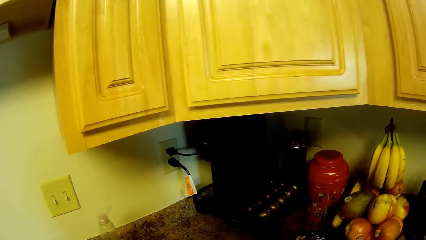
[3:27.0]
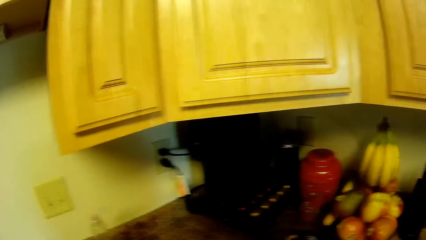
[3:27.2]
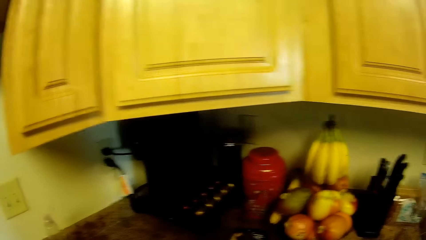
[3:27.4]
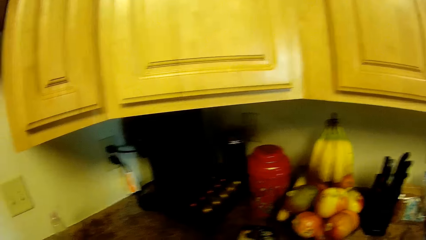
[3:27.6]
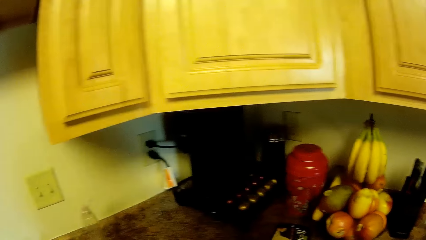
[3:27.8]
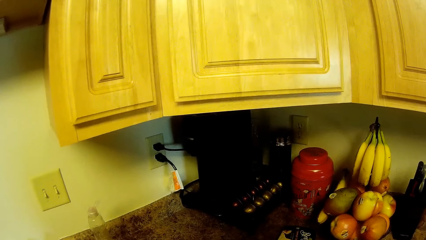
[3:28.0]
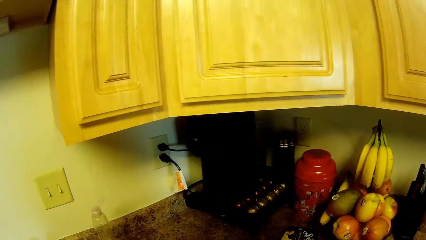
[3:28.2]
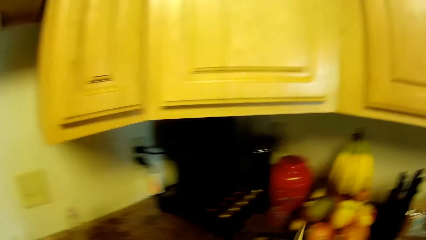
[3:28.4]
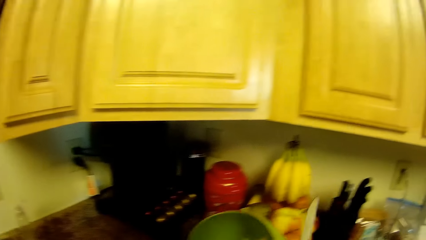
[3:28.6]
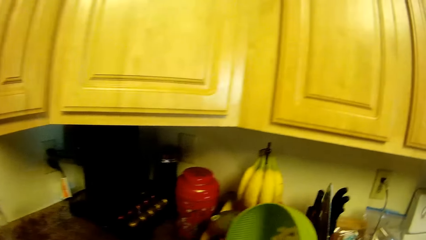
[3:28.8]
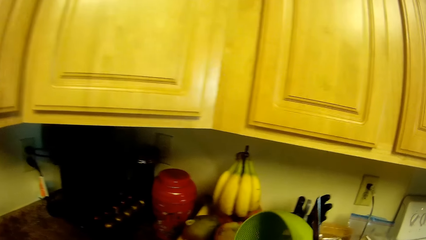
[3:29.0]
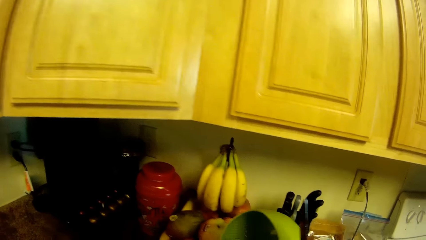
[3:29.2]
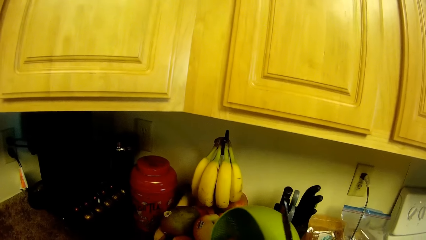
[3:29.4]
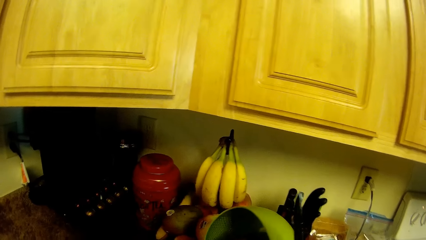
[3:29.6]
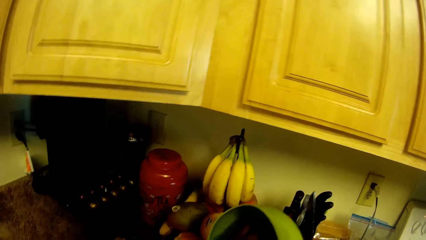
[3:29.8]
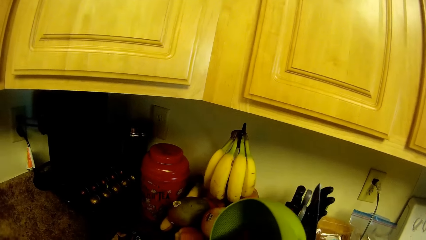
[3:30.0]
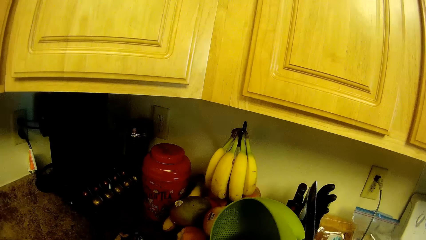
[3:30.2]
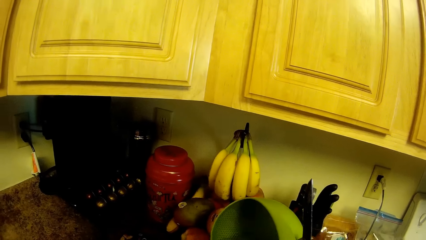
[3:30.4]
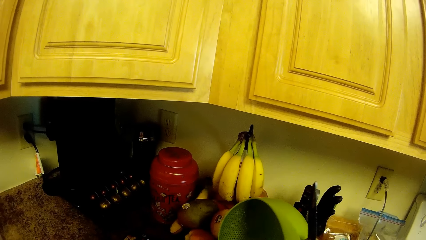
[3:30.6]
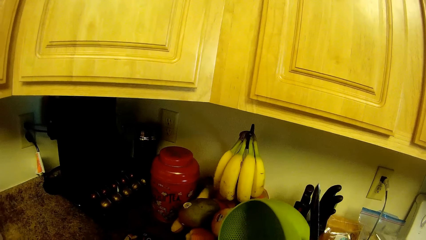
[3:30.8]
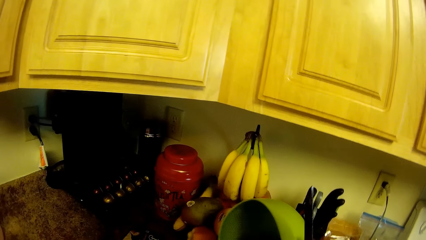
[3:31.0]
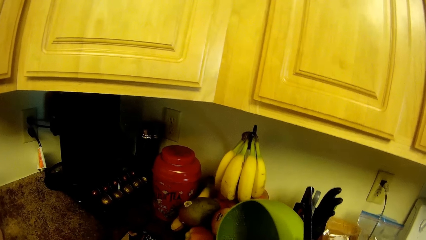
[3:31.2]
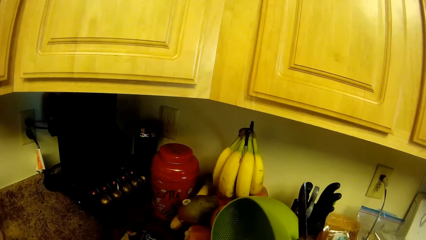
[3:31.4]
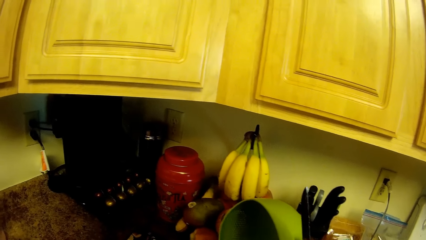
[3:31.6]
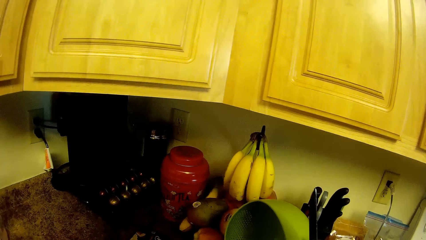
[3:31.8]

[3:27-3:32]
The camera wearer holds the colander with her right hand. She pours fruits from the bowl. She brushes fruit from the colander with her left hand.

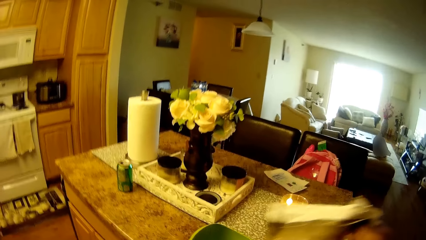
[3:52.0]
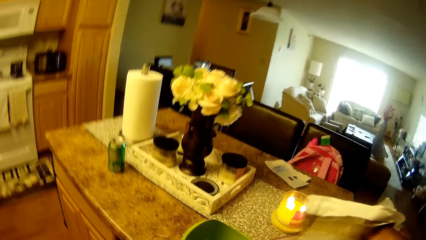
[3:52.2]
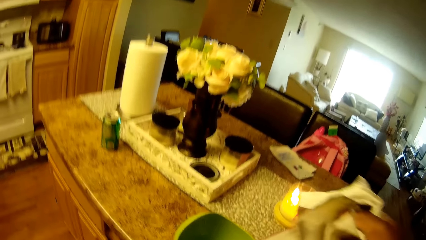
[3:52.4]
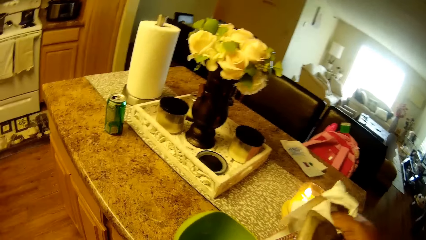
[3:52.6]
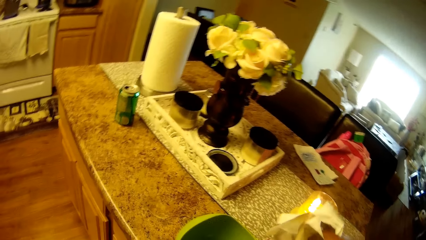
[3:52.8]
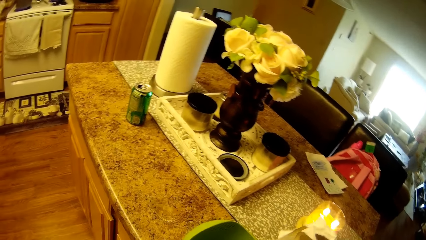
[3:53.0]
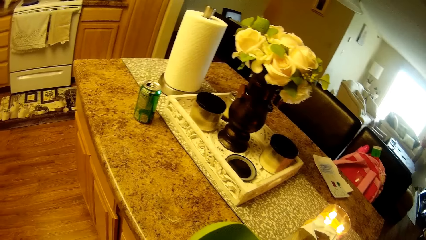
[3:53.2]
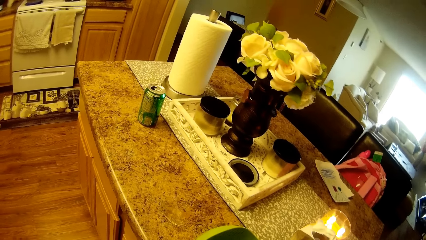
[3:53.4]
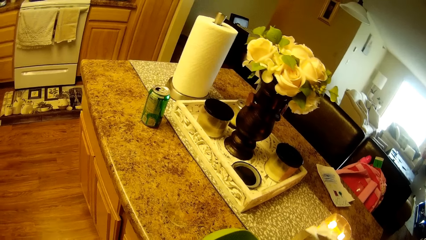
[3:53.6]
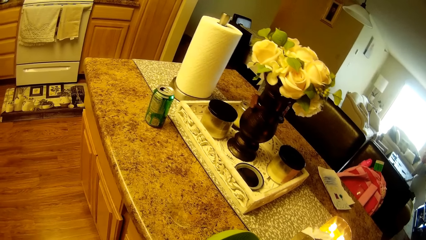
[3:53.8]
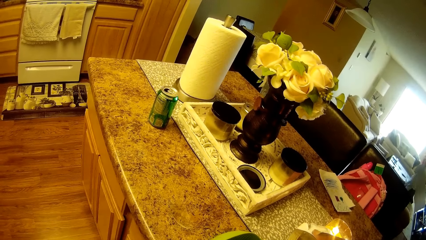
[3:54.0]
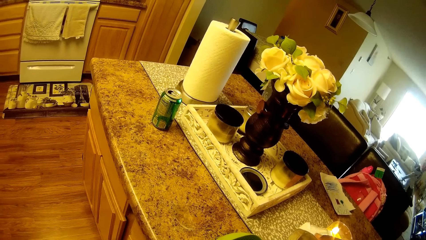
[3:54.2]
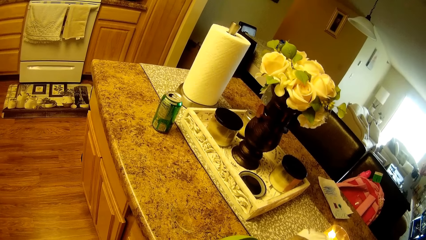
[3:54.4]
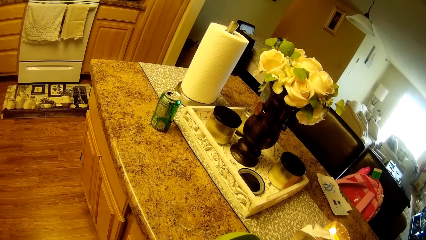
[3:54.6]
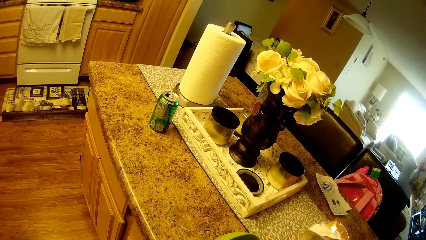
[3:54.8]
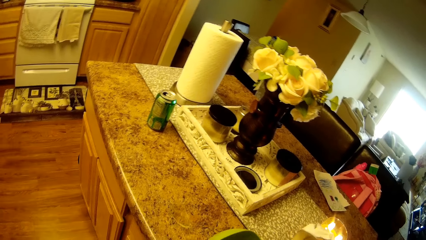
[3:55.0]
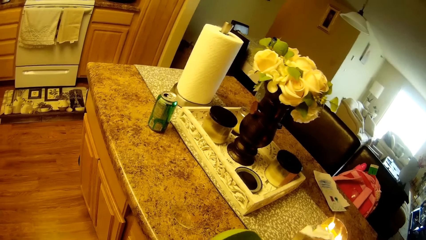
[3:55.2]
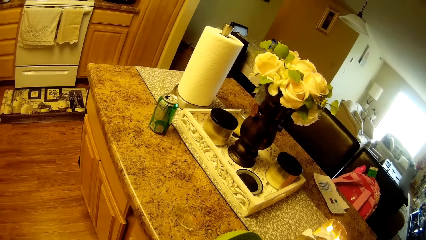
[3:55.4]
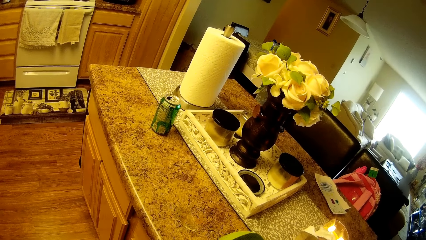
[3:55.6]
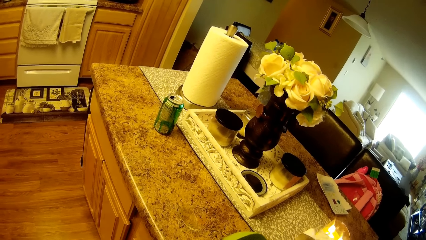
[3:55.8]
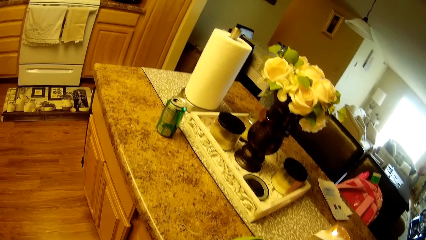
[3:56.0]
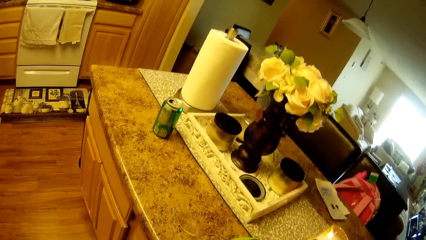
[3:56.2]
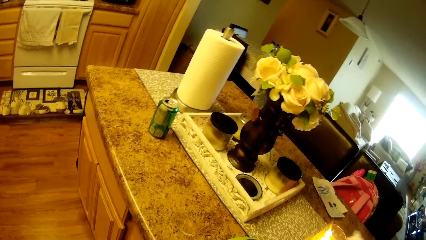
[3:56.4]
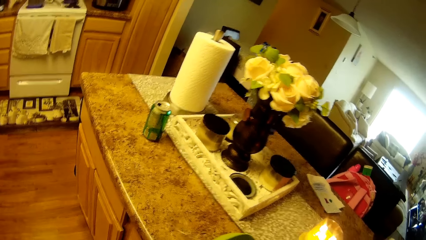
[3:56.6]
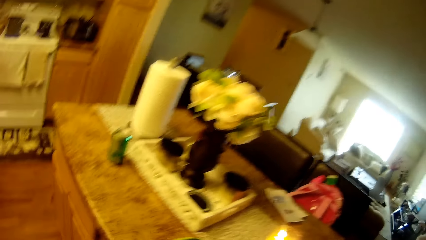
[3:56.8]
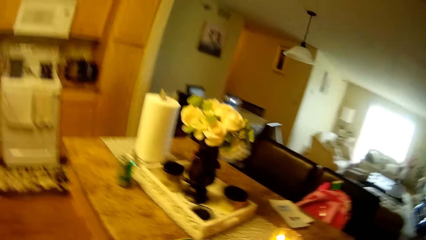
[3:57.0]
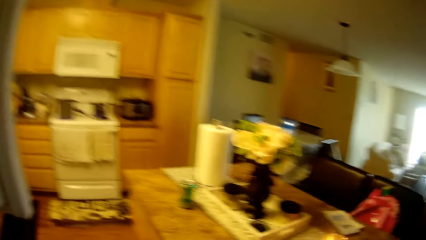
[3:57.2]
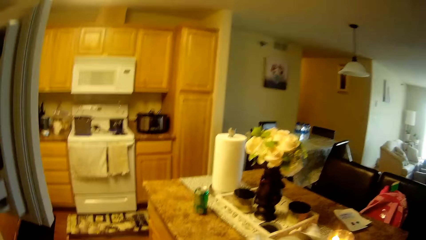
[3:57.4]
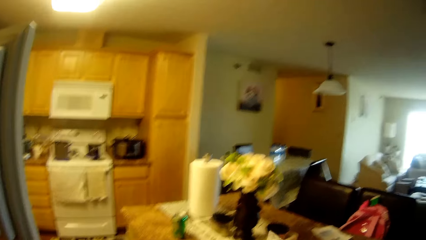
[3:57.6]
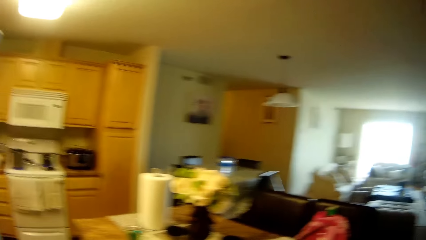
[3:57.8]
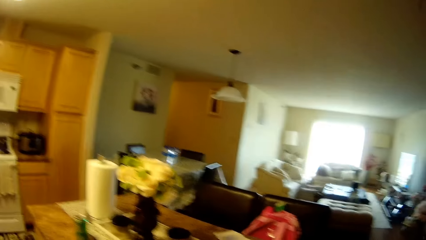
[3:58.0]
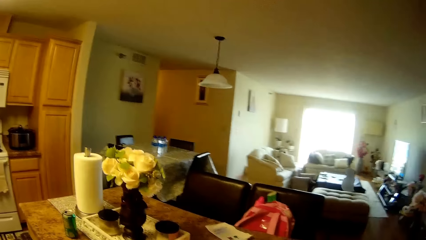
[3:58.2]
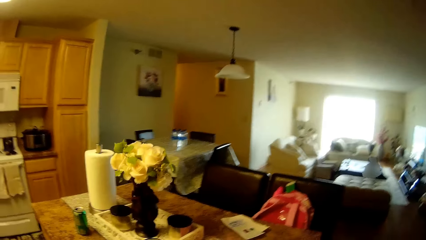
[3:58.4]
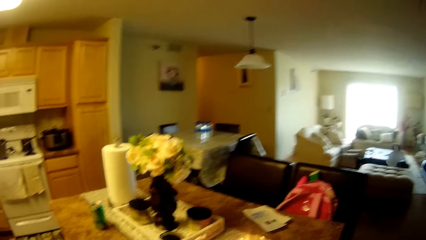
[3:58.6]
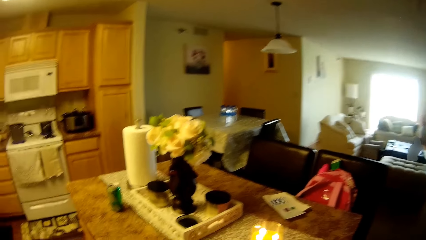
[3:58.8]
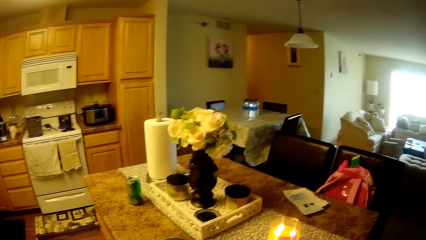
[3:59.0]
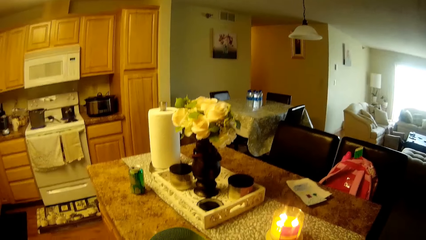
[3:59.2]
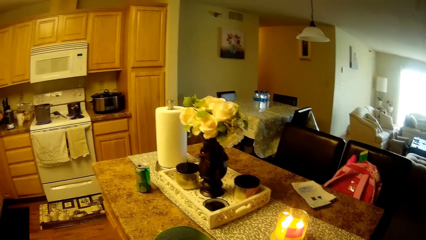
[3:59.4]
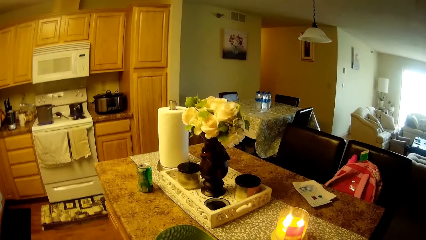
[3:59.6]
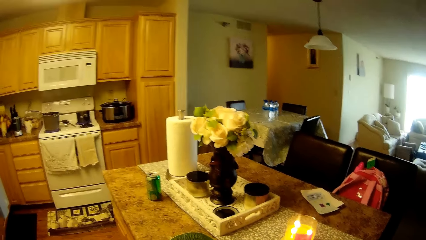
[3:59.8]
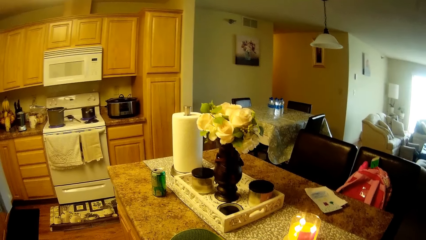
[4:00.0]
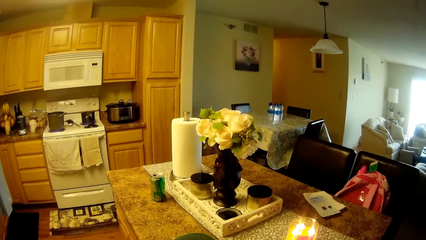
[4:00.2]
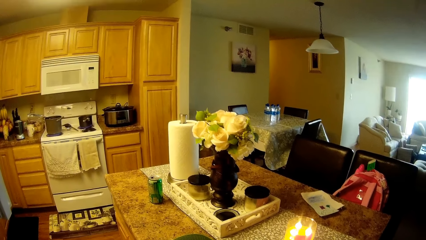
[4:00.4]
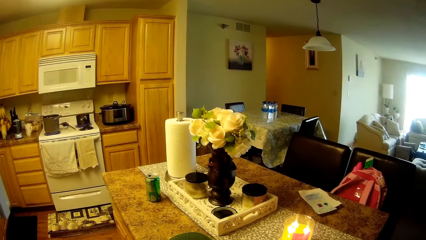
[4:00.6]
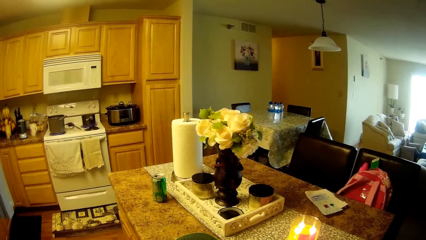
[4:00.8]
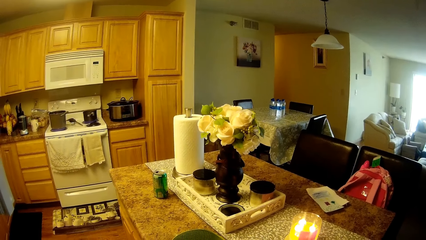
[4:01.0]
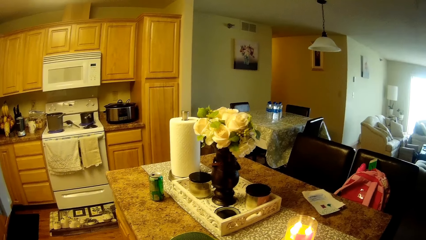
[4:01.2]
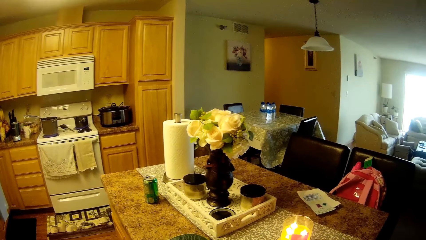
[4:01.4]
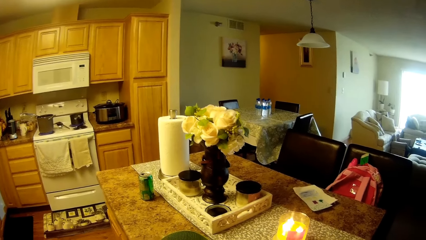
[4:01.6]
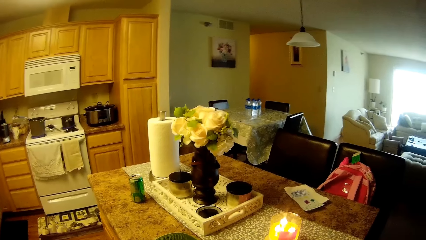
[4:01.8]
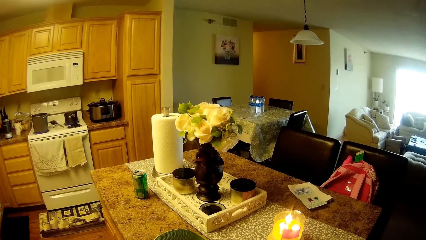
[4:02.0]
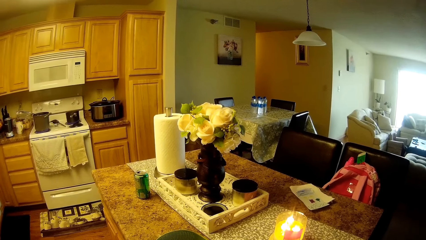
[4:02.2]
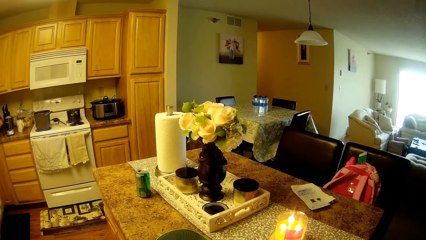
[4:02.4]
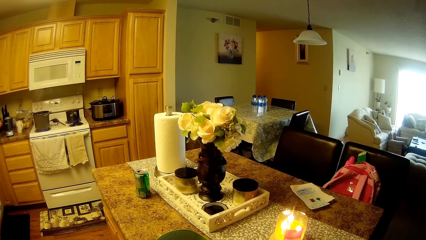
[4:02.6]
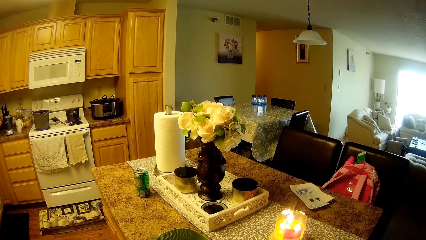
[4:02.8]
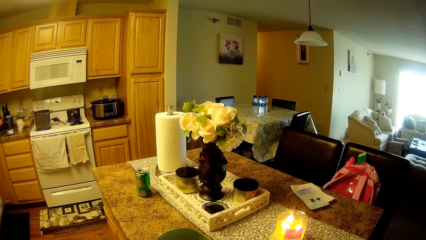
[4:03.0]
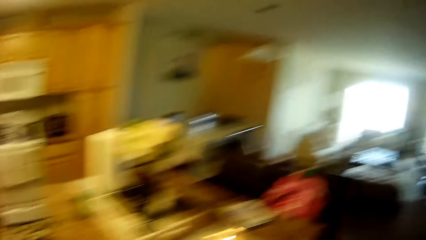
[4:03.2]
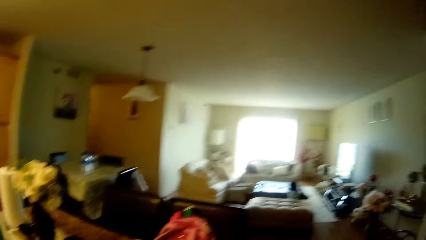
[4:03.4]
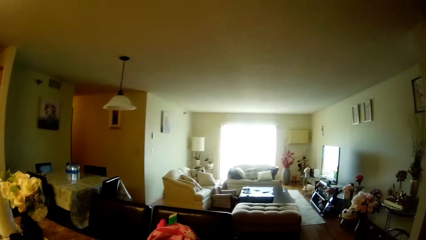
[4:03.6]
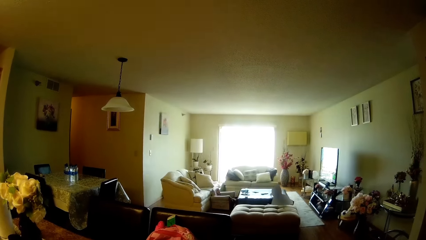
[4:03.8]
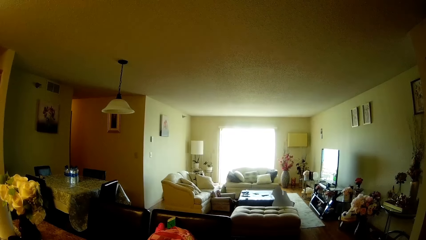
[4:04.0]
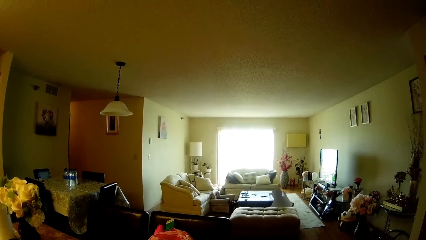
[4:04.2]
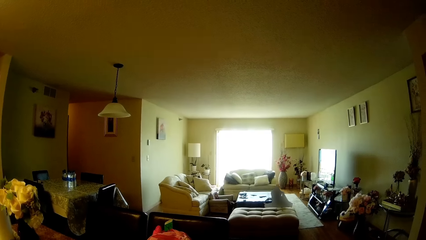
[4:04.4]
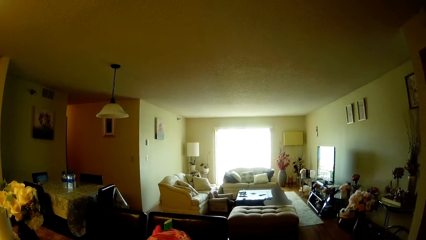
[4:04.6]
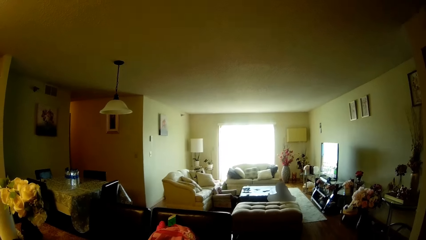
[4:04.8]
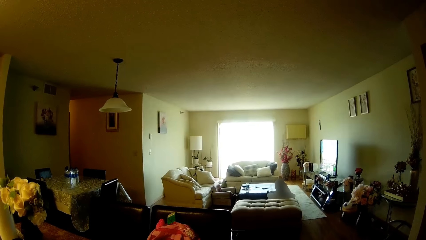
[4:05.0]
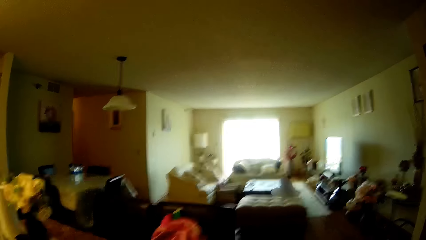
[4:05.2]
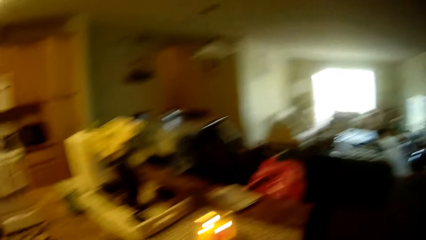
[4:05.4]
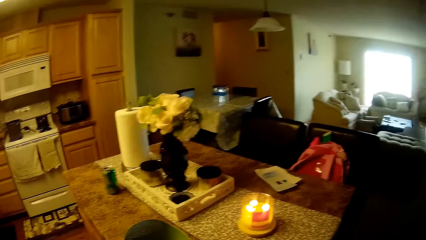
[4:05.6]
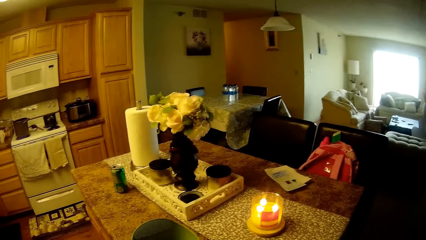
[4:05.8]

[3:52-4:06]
The camera wearer pours the food, the frozen fruits, from the packaged bag into the colander on the table. They look around.
